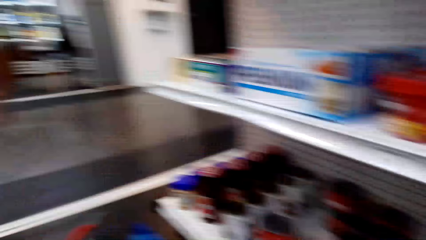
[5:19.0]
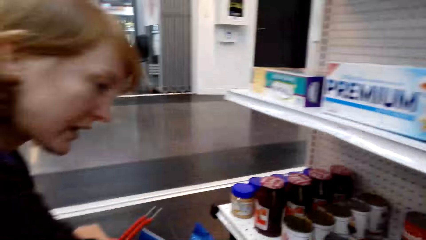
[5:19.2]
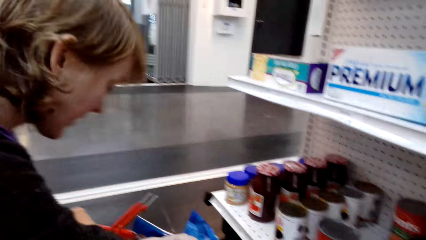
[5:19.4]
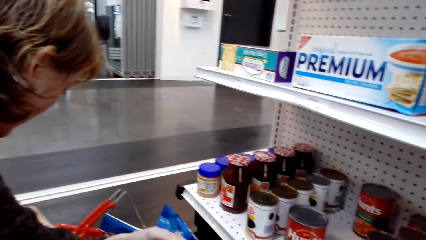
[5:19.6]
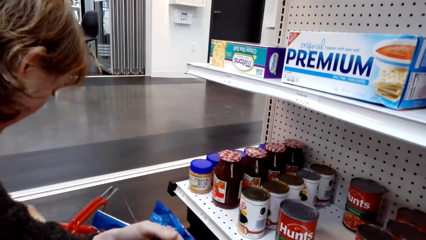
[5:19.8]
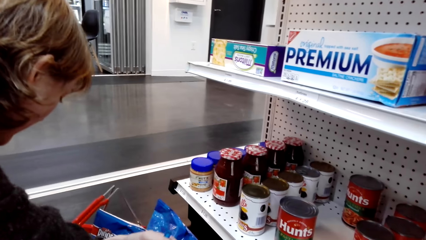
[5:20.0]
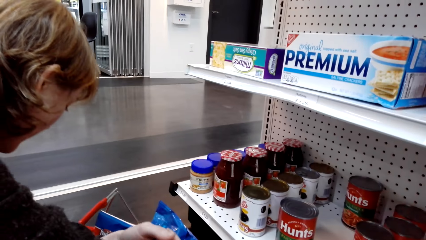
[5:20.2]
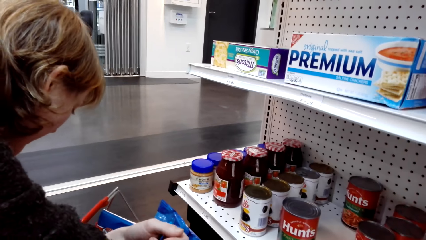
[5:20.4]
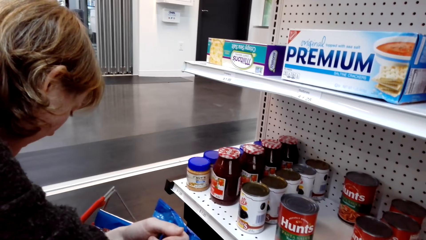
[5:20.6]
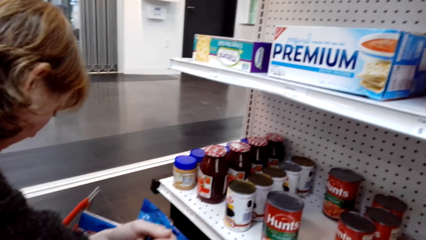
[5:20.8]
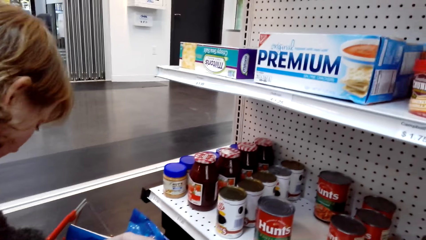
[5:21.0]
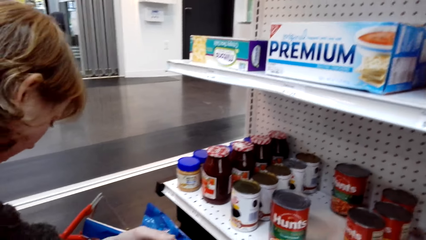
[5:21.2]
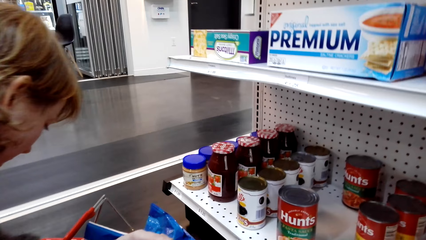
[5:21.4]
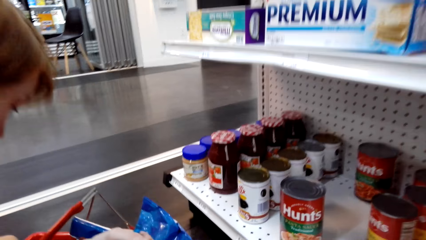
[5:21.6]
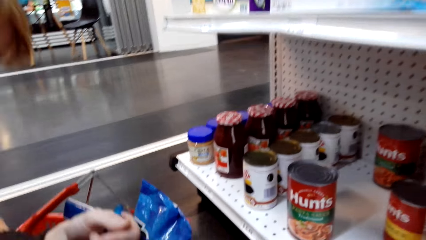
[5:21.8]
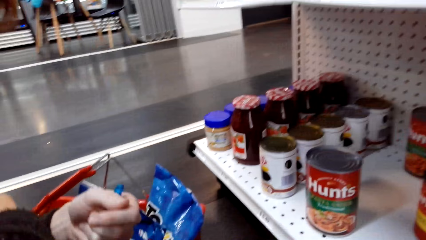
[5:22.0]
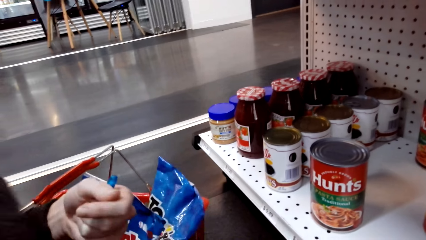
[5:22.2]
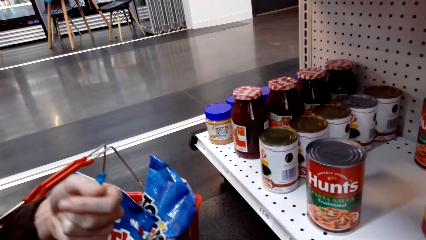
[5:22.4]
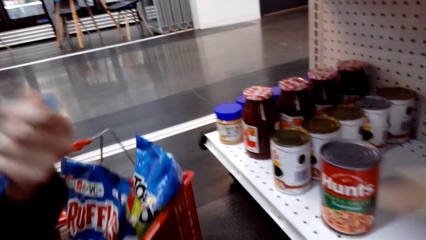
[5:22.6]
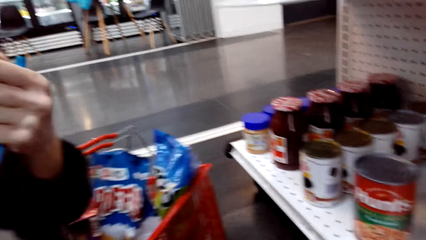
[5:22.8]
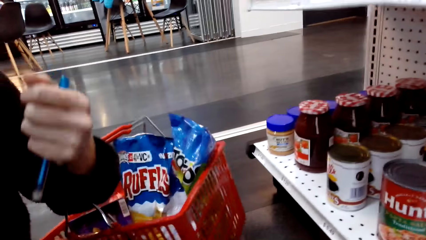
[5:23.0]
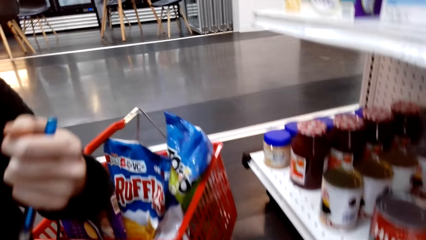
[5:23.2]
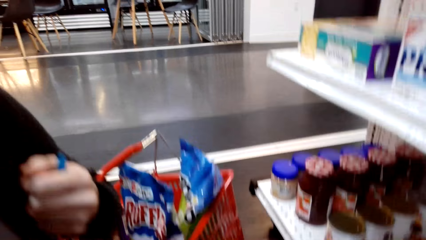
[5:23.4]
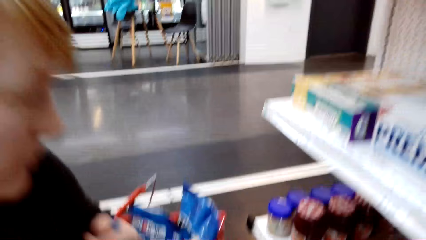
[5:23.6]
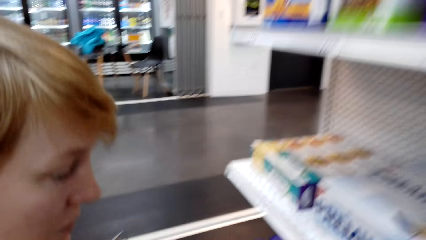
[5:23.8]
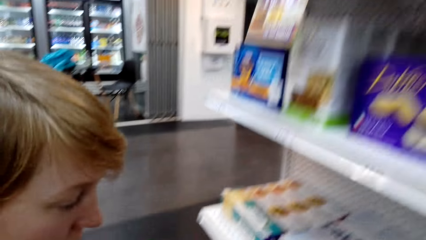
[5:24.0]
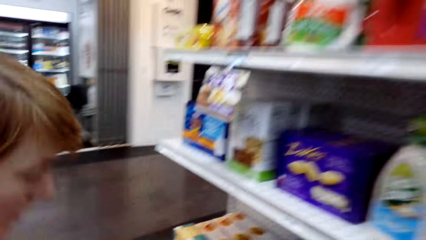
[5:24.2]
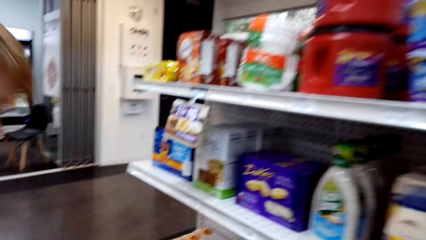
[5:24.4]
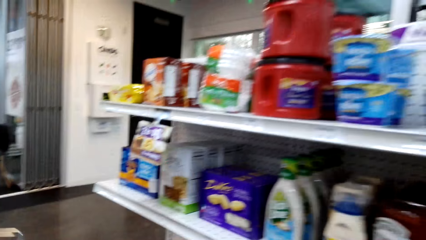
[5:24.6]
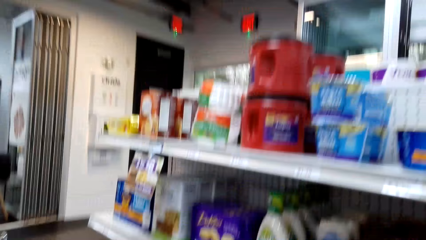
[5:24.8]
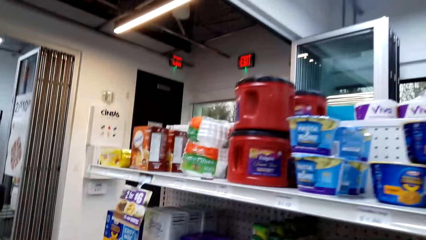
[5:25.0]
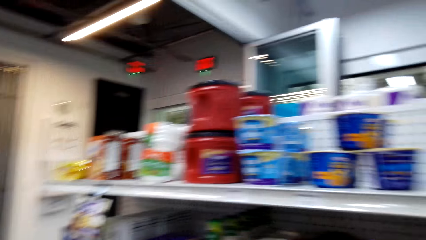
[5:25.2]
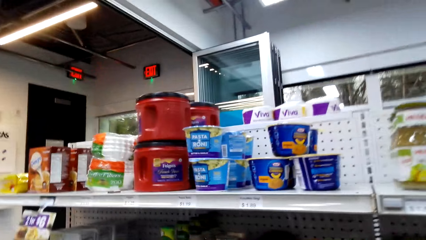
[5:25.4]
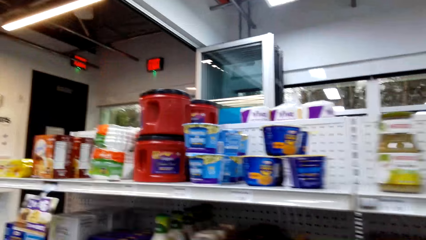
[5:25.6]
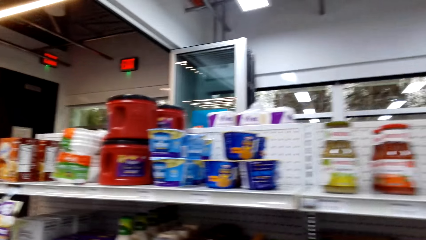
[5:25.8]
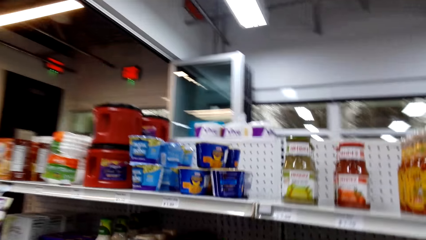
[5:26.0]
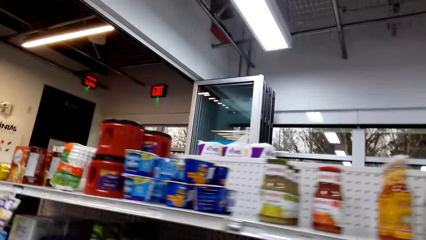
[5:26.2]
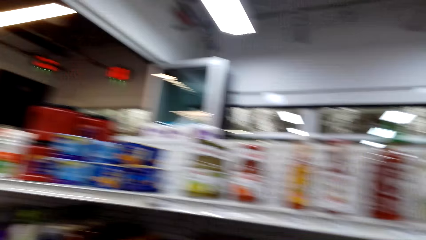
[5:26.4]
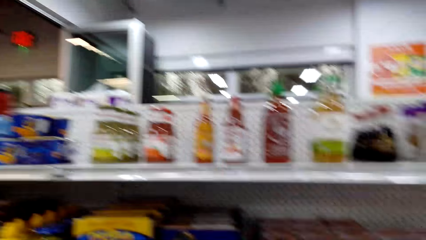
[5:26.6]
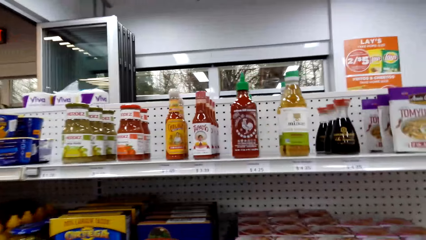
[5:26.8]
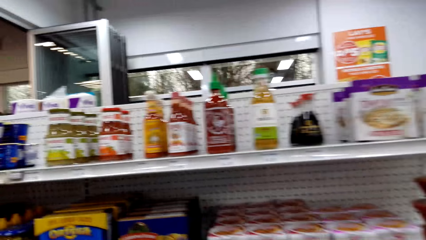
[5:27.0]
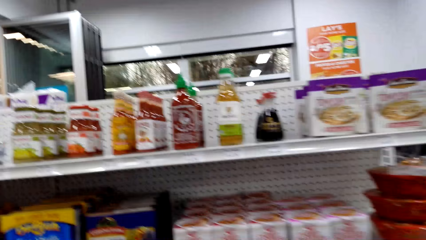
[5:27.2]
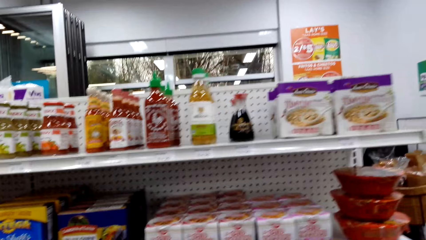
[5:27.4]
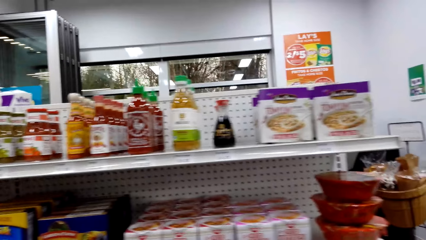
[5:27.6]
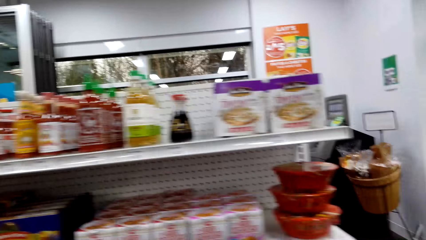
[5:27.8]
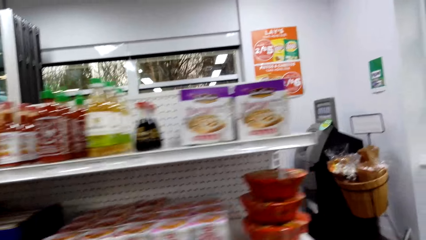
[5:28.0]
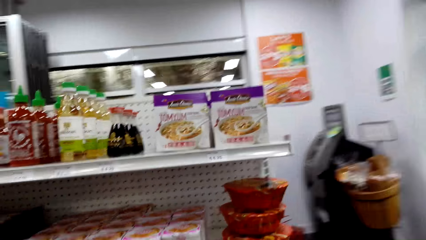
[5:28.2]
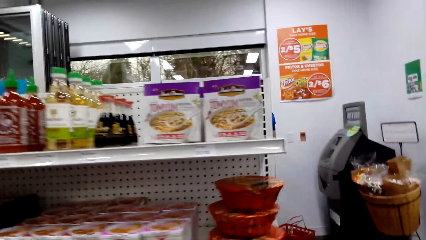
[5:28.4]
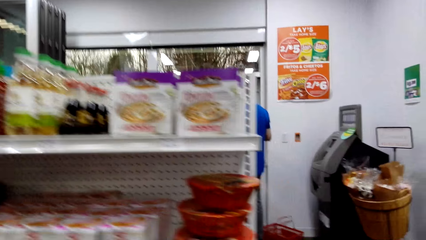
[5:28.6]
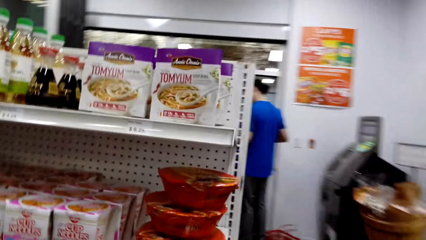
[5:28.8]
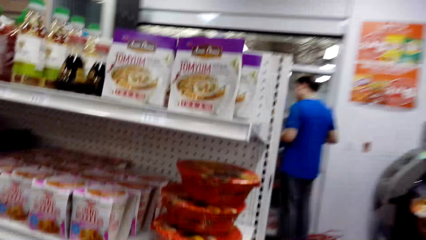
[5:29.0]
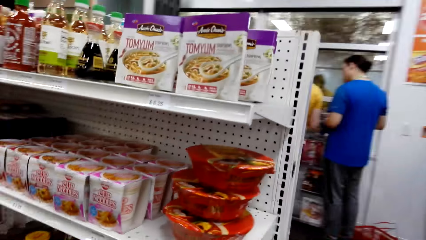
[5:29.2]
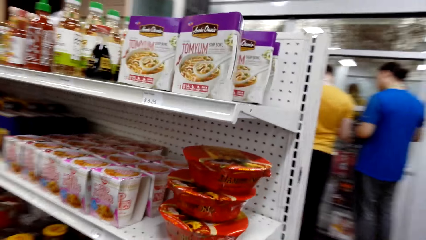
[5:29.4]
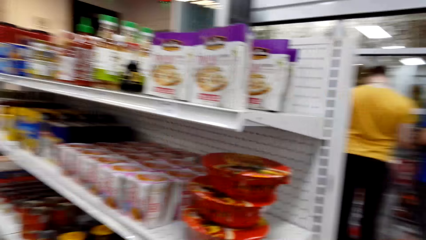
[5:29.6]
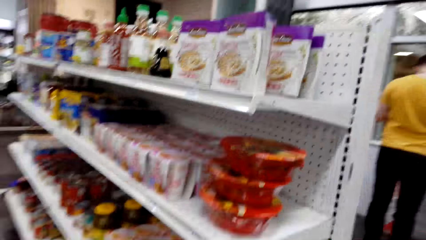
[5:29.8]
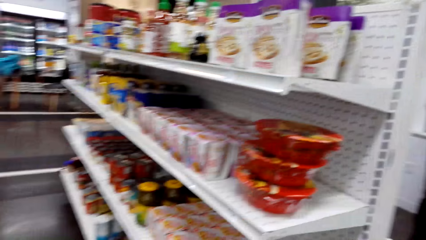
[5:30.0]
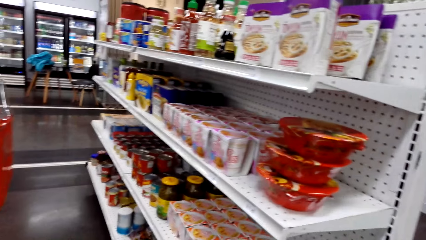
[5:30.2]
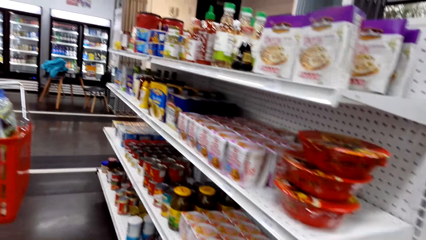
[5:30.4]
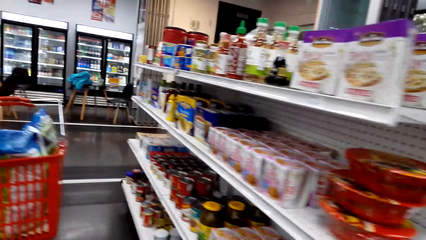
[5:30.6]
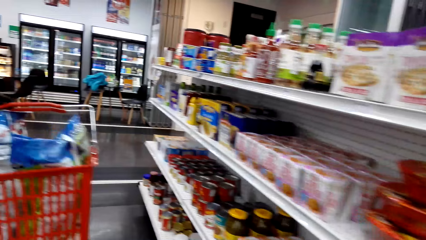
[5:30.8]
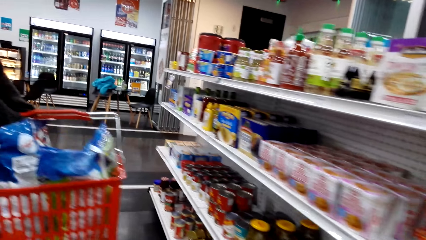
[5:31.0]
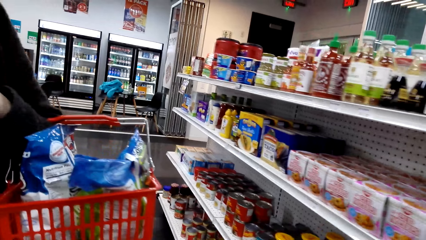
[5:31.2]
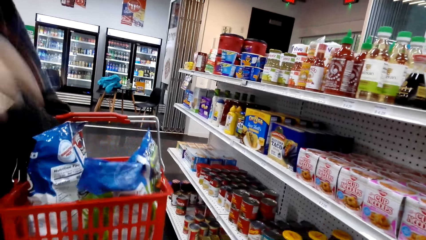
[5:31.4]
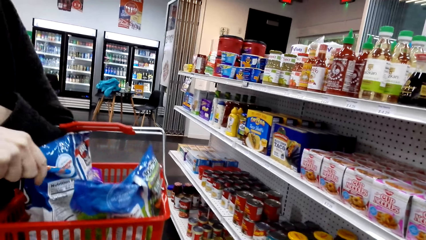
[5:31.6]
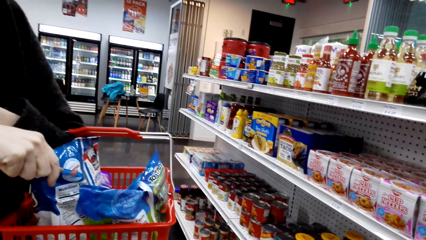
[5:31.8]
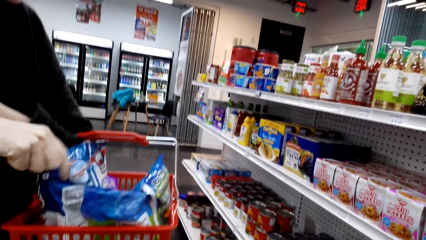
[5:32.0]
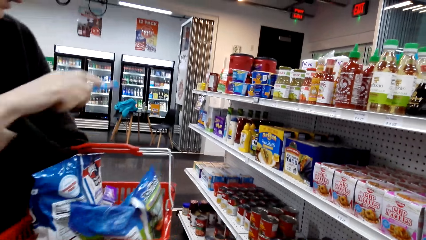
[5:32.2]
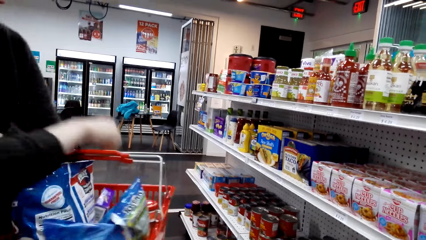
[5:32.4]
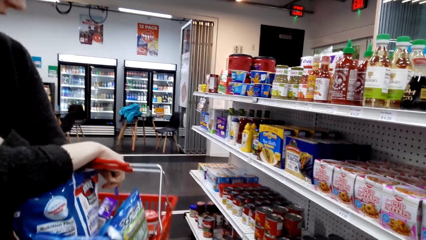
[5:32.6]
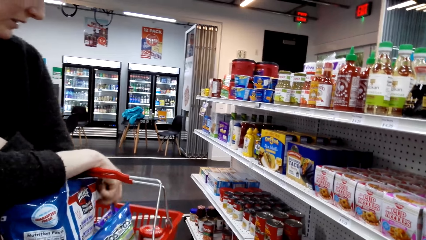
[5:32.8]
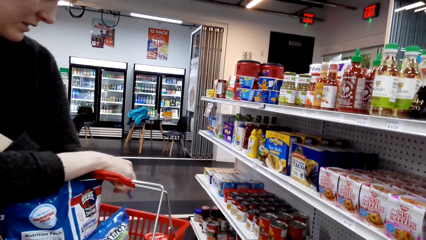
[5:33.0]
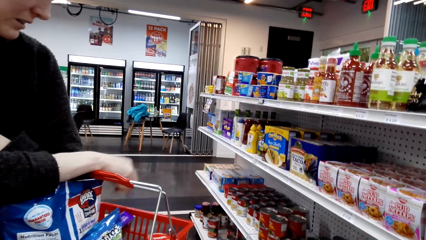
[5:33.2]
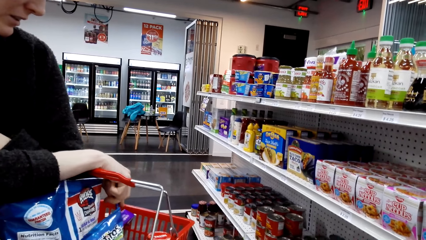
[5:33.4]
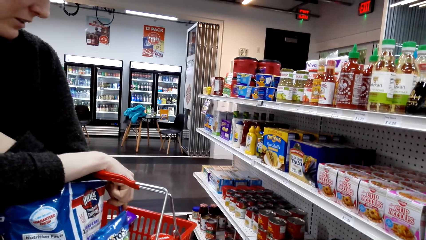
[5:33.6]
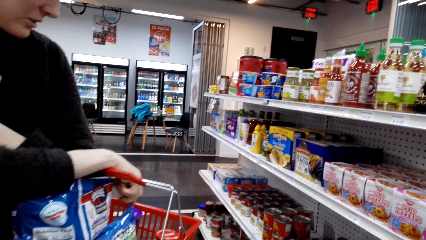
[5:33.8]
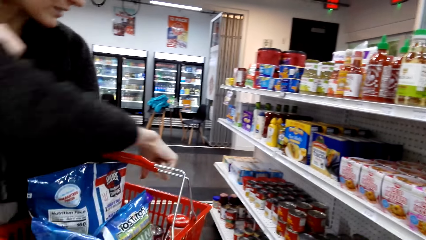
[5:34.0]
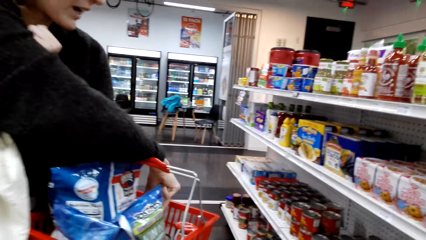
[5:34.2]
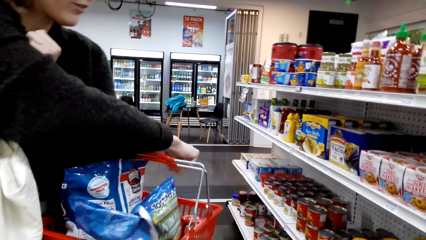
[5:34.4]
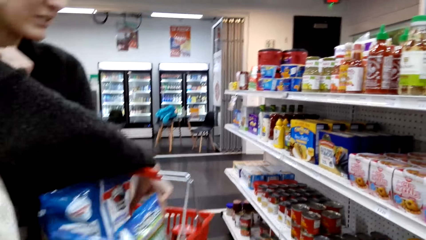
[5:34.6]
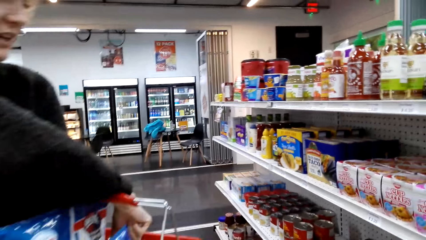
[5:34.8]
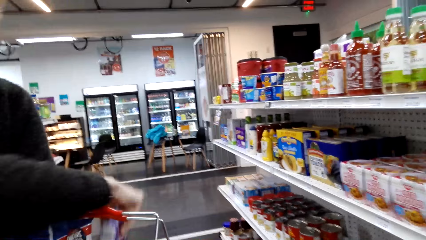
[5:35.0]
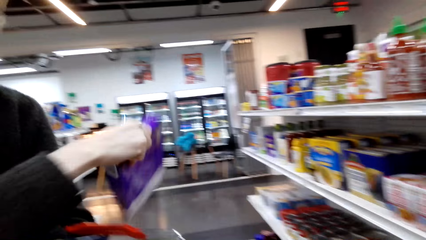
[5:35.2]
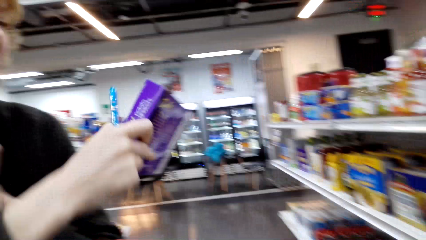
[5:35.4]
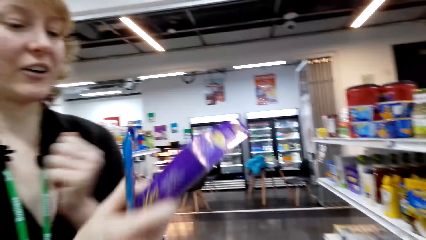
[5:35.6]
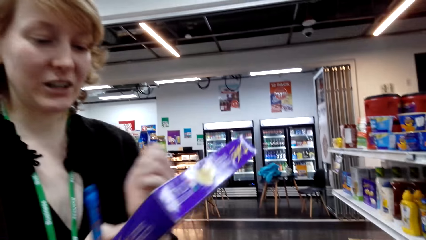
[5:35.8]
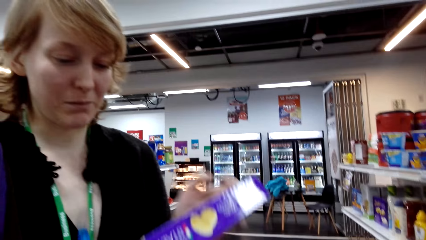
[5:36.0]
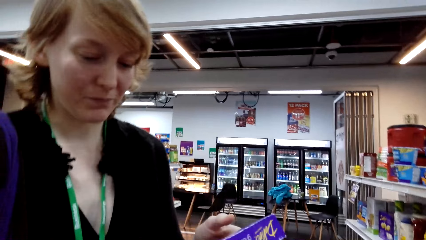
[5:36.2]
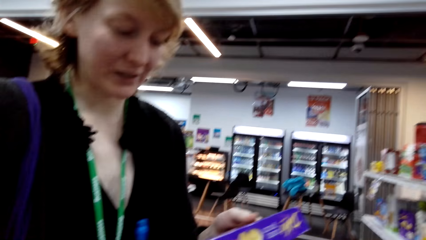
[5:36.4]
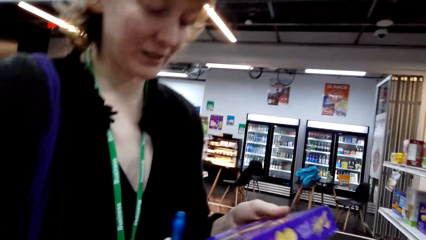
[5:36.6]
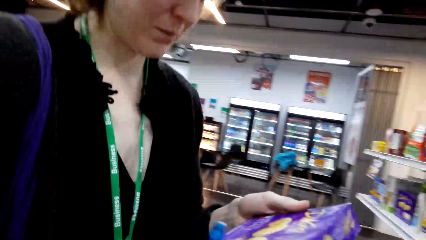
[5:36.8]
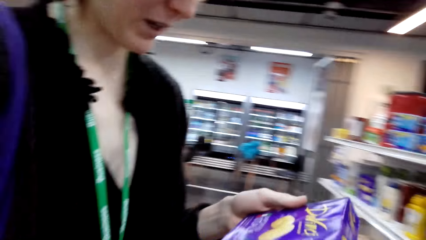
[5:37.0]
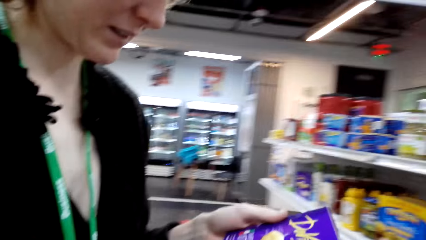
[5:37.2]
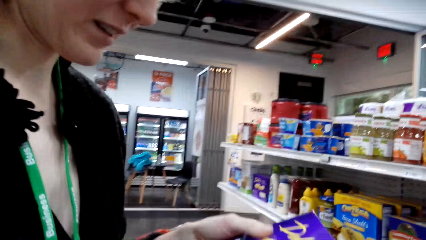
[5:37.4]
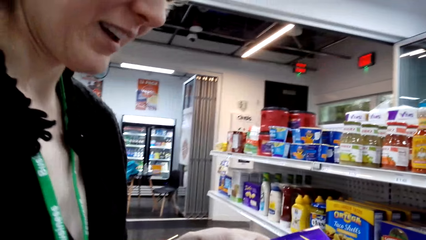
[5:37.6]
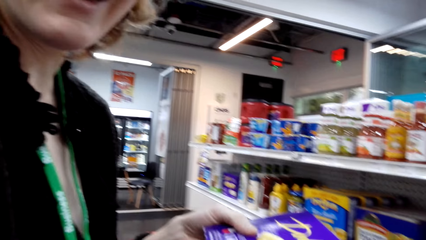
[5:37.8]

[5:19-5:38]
The woman talks to the camera wearer. The camera wearer rises up. The woman rises up. The camera wearer looks around. They walk by the shelves. They stop for a while. The woman points in the basket. The woman communicates with the camera wearer. She takes a food item from the basket.
